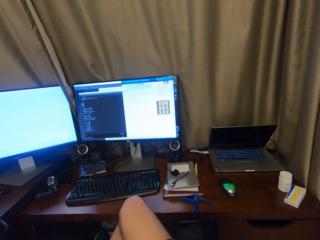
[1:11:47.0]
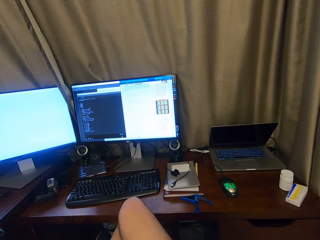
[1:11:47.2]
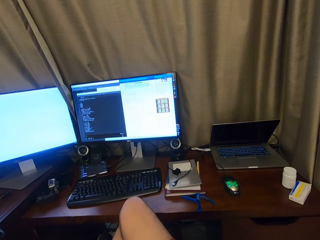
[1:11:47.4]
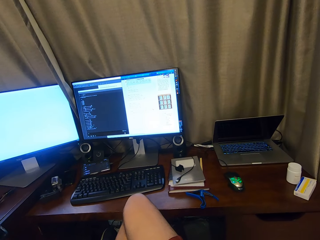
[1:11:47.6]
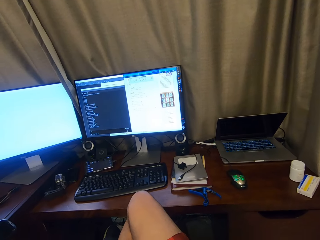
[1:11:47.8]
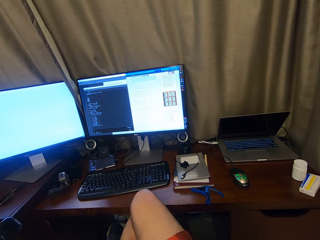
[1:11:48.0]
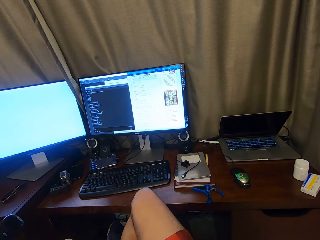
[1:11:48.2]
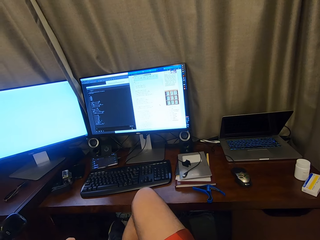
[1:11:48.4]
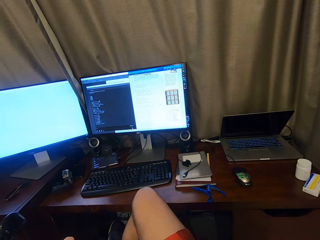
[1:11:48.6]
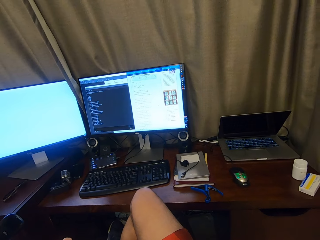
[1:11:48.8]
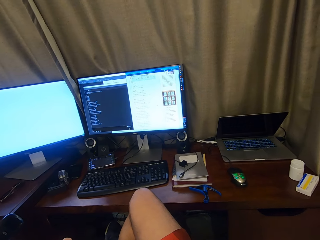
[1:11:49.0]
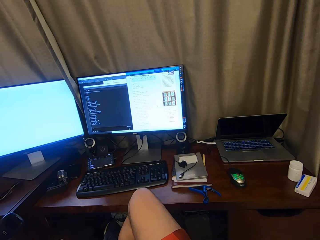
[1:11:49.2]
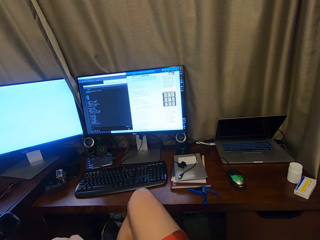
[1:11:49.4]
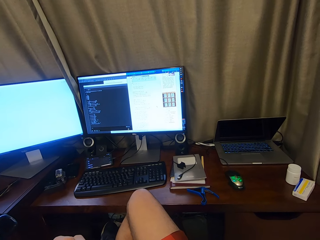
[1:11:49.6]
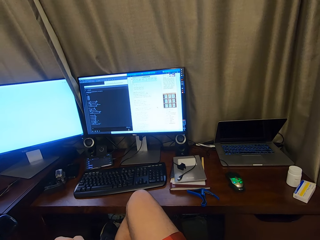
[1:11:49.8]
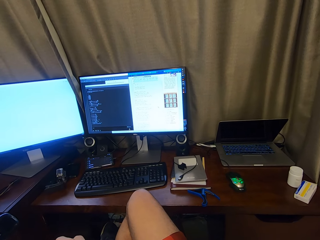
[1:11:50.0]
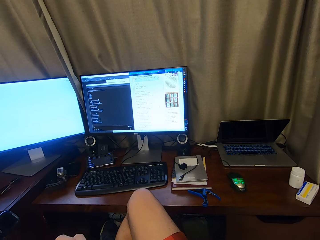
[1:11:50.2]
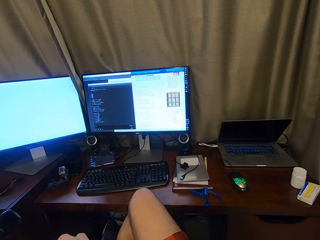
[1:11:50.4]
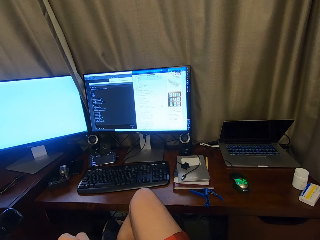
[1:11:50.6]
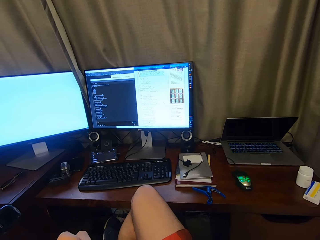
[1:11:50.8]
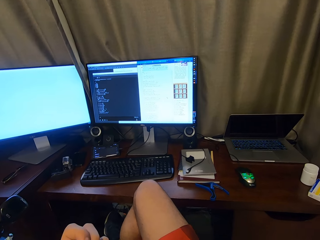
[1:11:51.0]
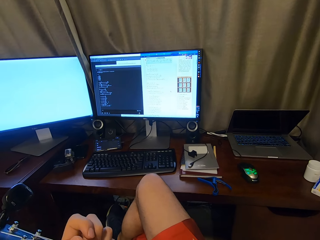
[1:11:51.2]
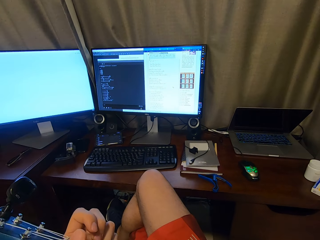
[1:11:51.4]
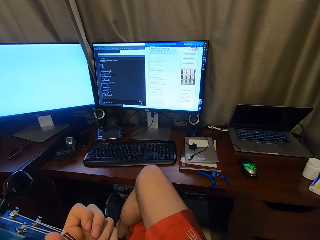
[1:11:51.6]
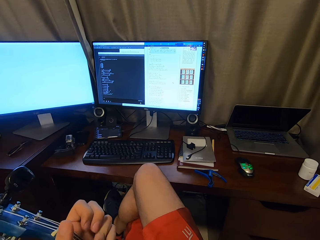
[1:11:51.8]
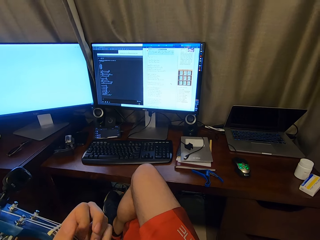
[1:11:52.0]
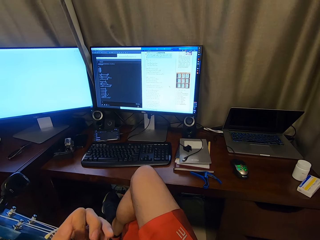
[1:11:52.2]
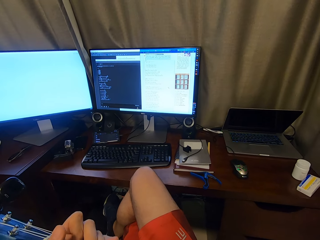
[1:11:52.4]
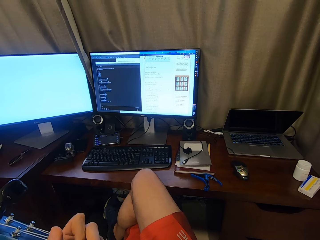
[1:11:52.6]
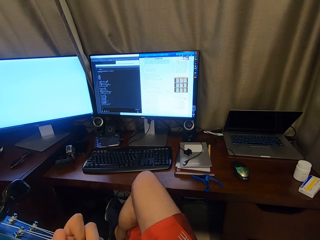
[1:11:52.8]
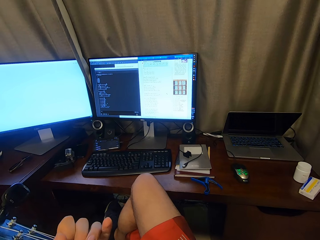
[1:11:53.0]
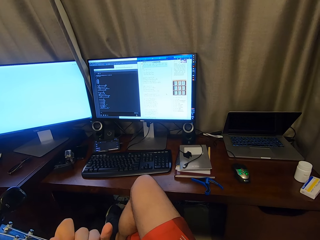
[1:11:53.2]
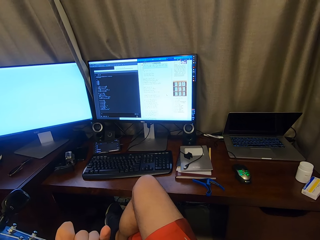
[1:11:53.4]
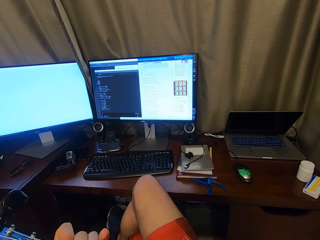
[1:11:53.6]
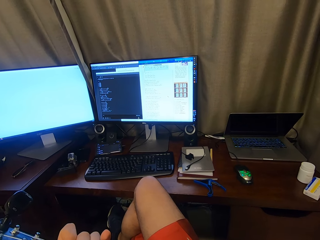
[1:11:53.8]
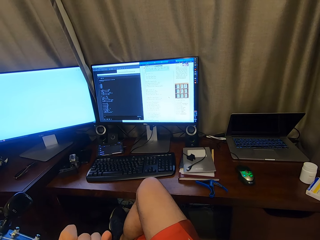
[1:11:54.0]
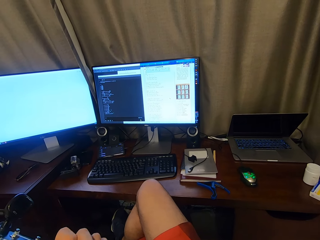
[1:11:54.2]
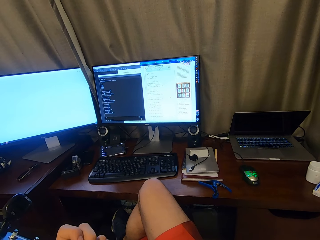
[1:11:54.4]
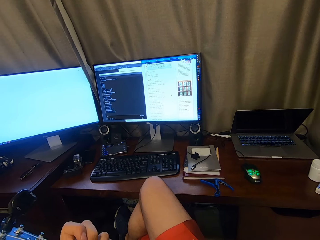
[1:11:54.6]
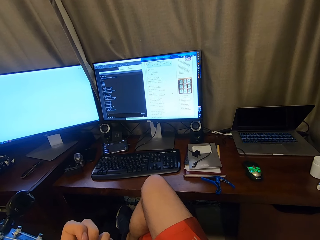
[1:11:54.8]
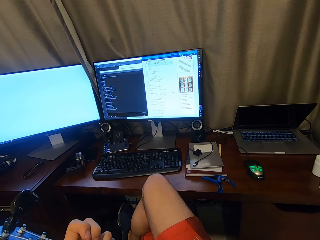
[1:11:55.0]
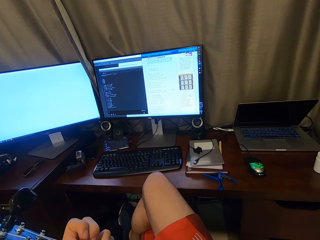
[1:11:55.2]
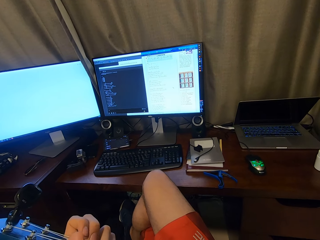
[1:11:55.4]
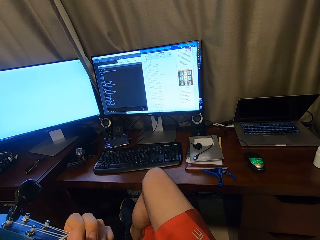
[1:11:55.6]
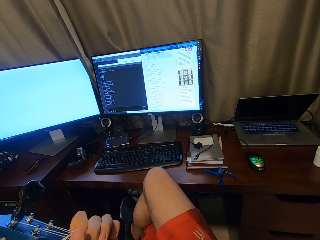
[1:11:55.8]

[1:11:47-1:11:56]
The camera wearer looks around a room. They play a guitar.

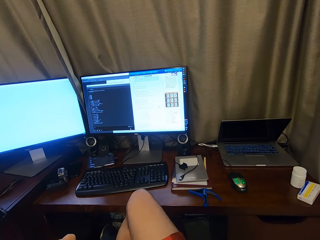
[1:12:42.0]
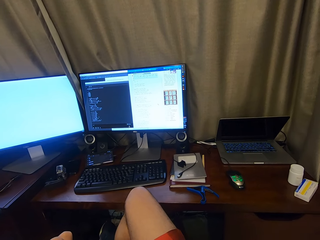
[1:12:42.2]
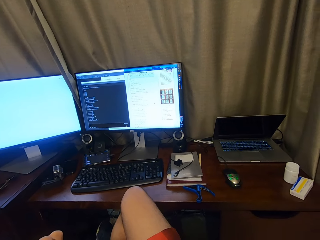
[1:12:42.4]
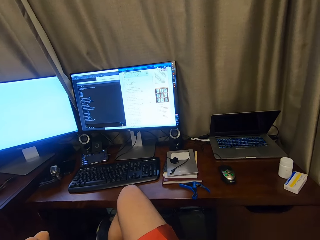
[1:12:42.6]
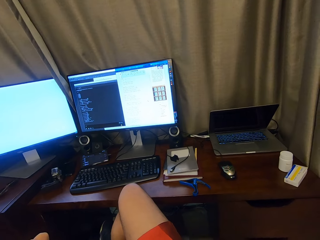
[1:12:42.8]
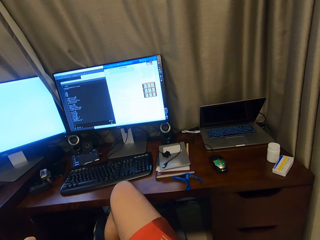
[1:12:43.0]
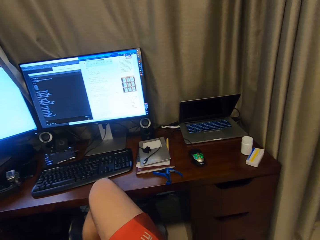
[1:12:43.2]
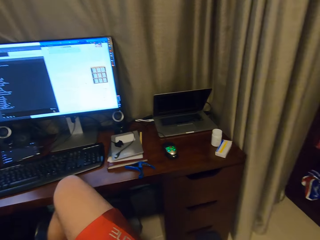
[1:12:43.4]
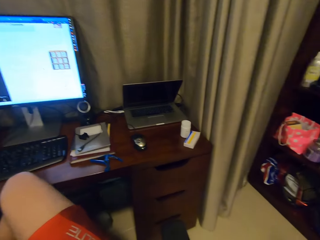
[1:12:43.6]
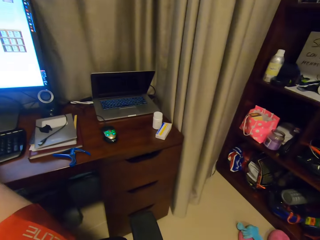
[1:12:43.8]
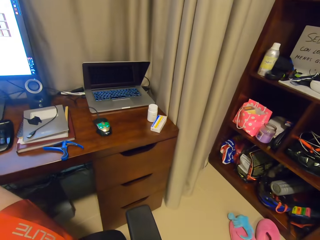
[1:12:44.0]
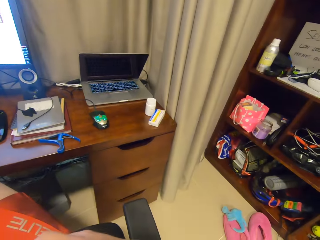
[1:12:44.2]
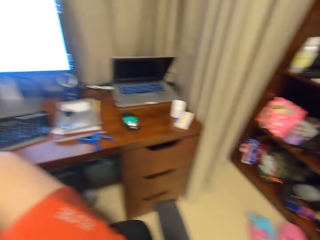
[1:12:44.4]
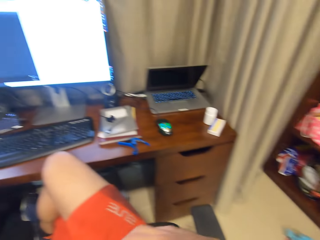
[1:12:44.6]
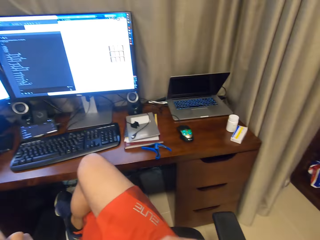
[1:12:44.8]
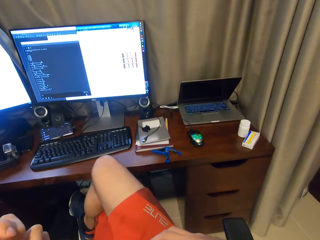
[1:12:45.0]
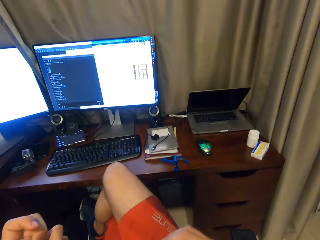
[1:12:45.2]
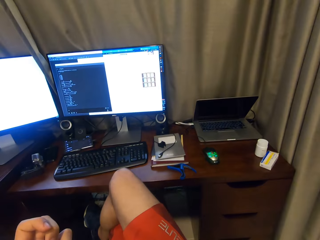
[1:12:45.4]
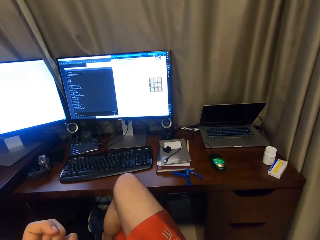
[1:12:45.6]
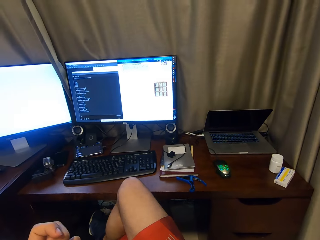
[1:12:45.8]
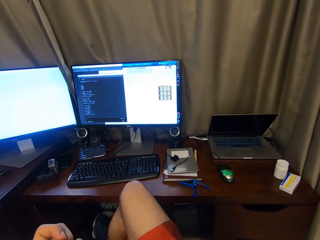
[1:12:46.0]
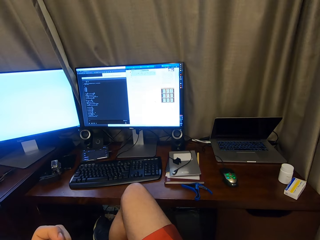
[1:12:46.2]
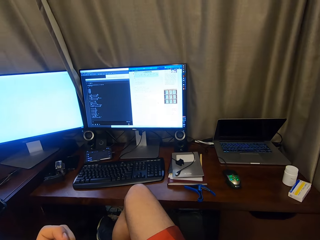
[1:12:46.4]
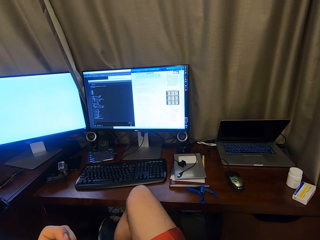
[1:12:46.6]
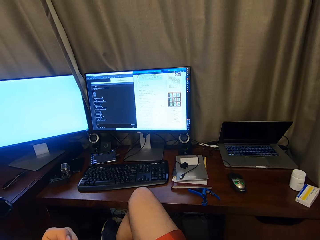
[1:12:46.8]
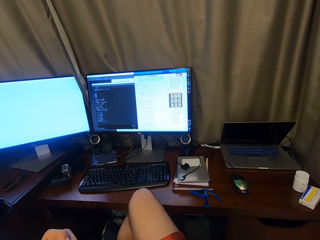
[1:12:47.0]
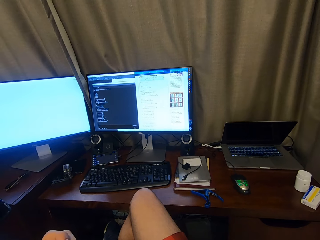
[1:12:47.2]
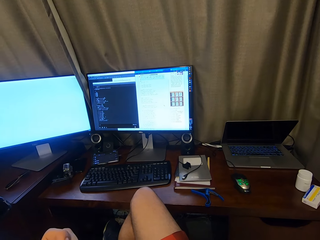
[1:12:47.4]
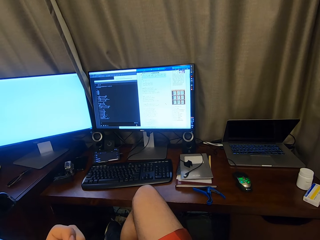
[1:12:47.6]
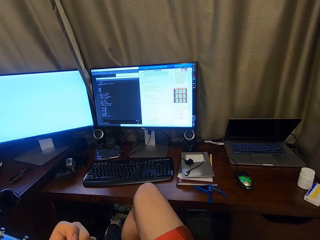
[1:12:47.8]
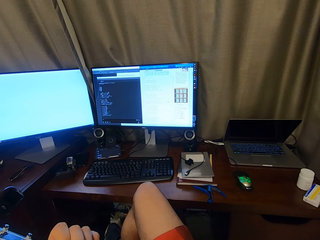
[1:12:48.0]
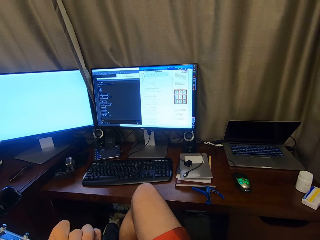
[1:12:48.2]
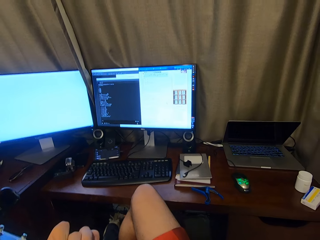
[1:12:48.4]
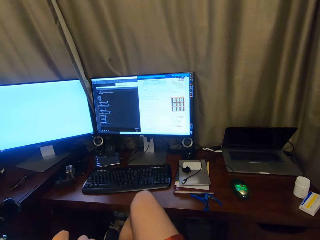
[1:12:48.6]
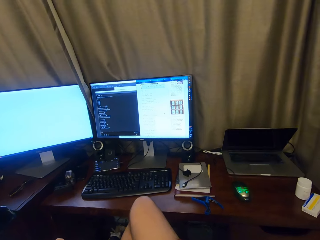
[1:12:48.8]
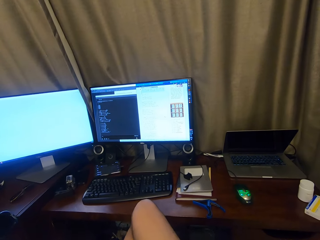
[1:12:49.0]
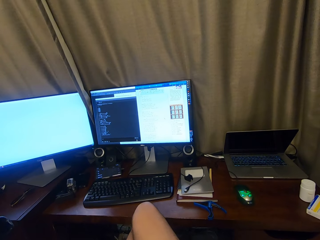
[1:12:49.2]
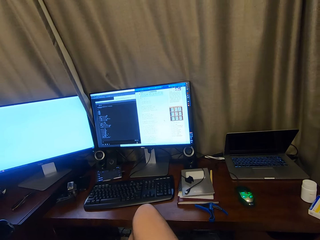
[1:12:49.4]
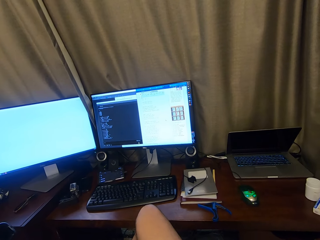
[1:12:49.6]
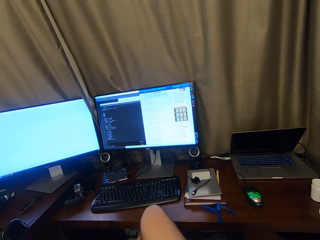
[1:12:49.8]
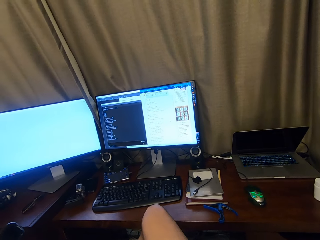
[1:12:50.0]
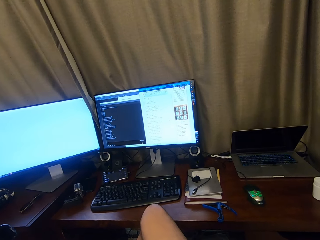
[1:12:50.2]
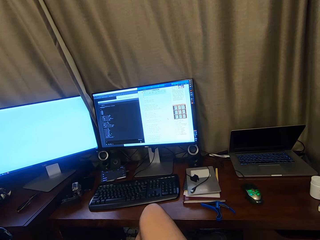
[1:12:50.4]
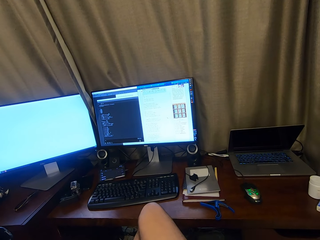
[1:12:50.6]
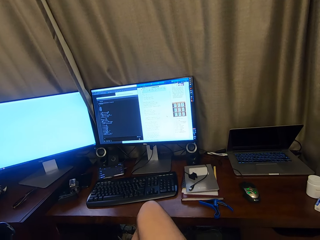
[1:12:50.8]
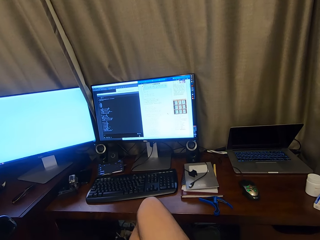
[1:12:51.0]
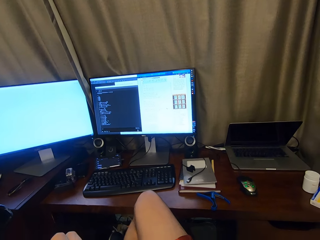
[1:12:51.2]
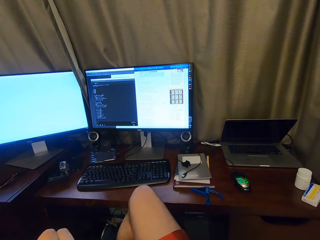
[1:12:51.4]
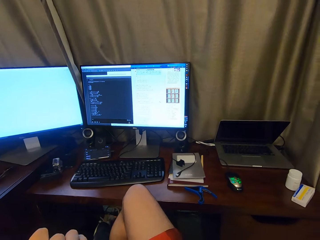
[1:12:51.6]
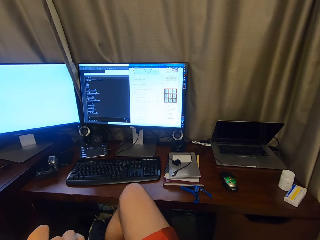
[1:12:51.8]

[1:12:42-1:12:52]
The camera wearer looks around. They play guitar while singing.

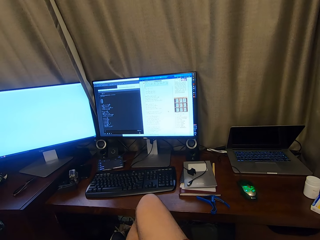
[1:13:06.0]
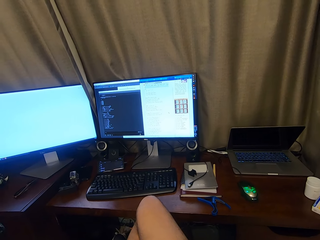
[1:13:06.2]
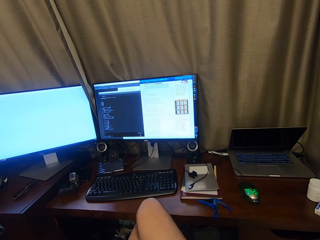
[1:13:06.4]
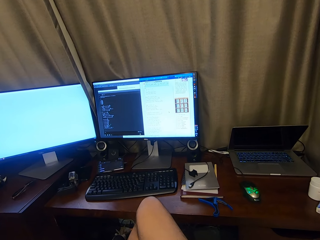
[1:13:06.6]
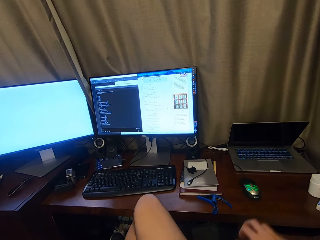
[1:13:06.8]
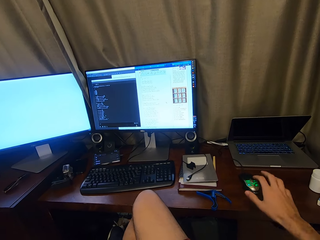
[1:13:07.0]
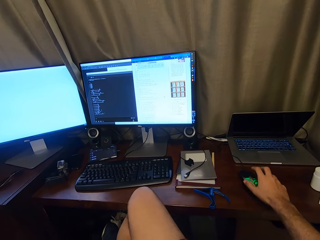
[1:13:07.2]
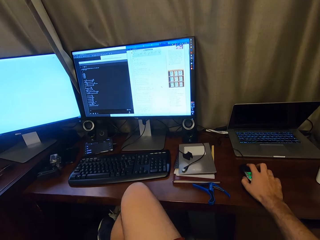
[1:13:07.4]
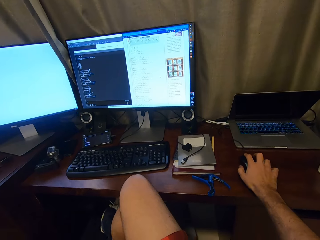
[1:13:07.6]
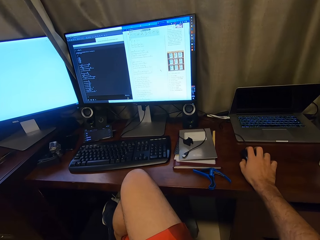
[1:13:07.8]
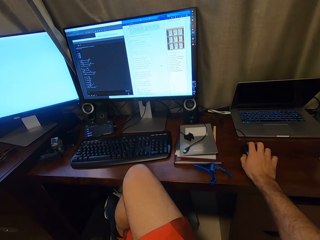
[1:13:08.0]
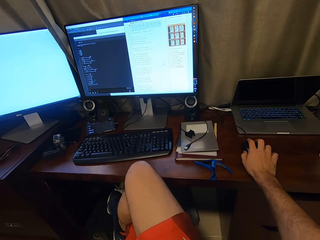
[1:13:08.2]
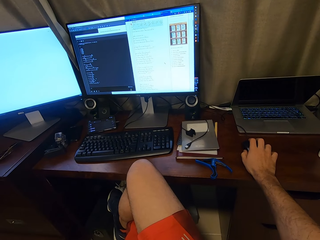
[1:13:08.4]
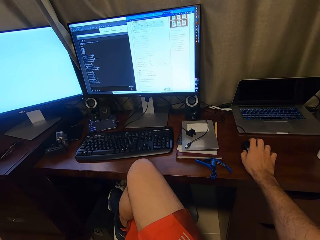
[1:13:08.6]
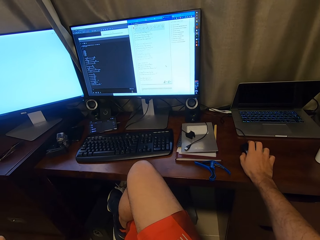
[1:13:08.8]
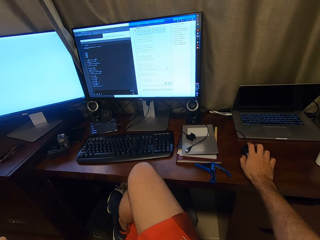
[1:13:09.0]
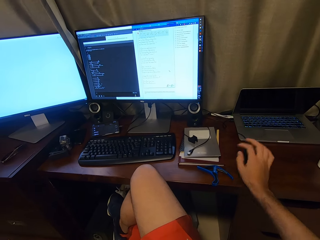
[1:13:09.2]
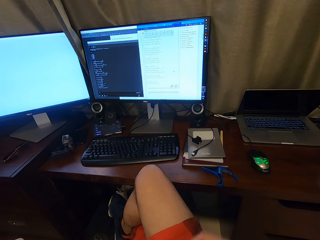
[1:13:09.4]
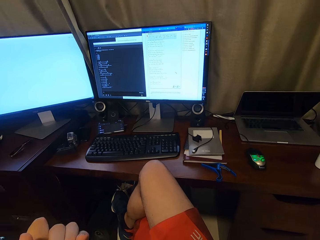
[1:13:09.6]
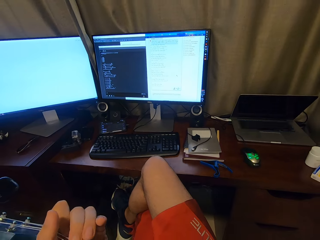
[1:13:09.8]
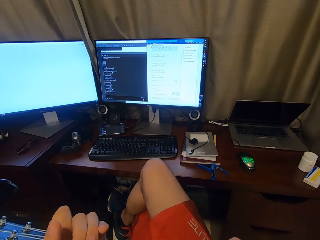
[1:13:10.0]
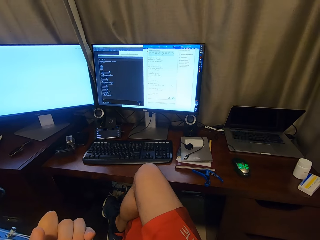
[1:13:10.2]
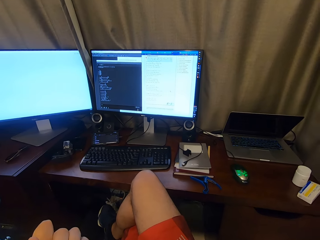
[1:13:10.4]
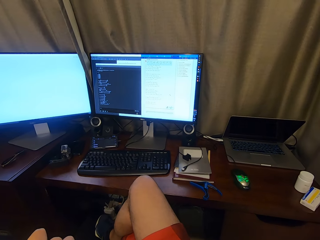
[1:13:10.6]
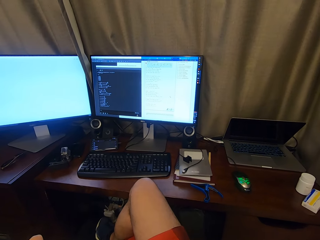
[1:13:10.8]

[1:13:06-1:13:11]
The camera wearer operates a computer with a mouse. They hold the computer mouse, remove their hand from the mouse, and play a guitar.
